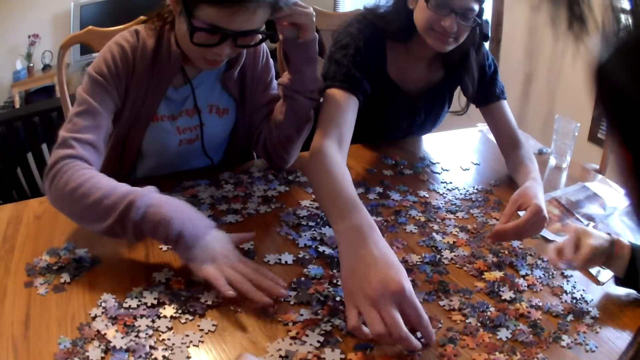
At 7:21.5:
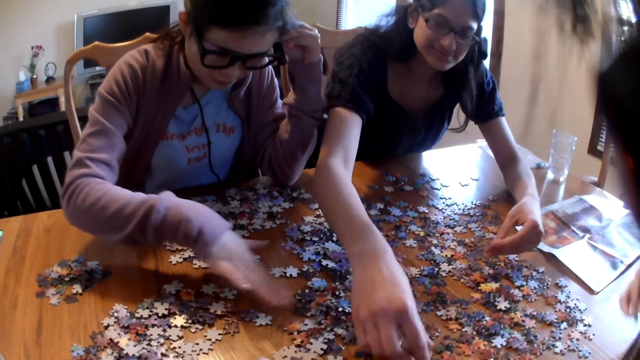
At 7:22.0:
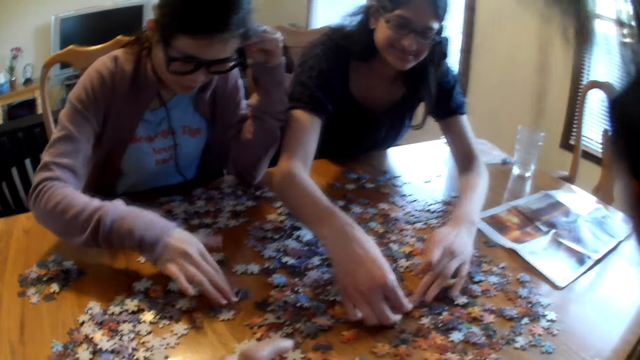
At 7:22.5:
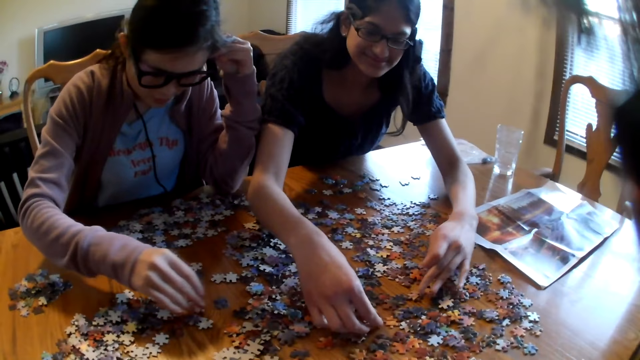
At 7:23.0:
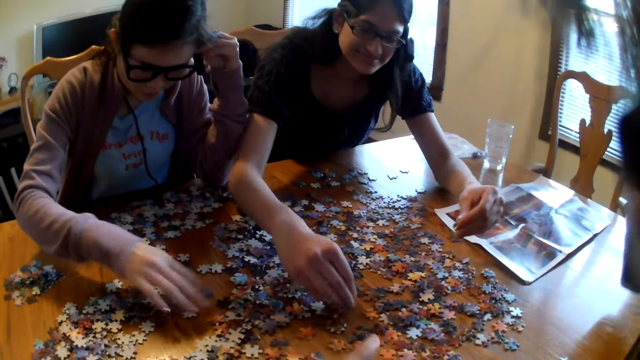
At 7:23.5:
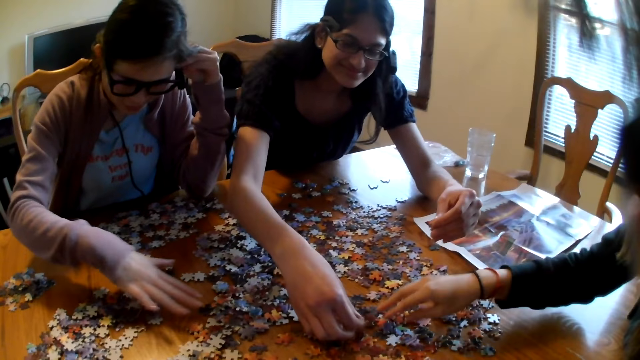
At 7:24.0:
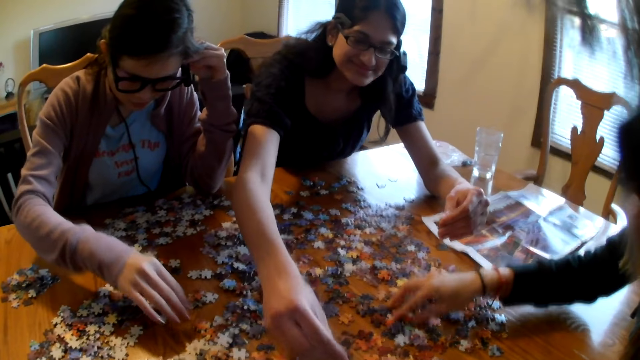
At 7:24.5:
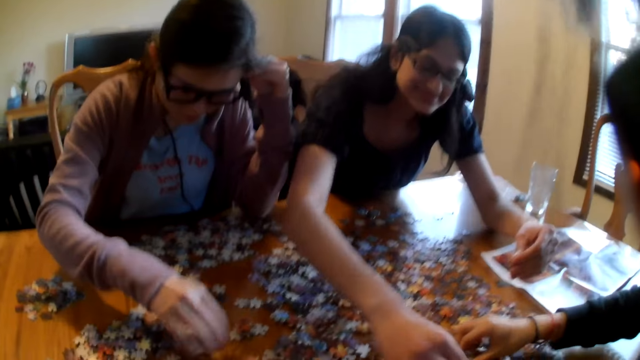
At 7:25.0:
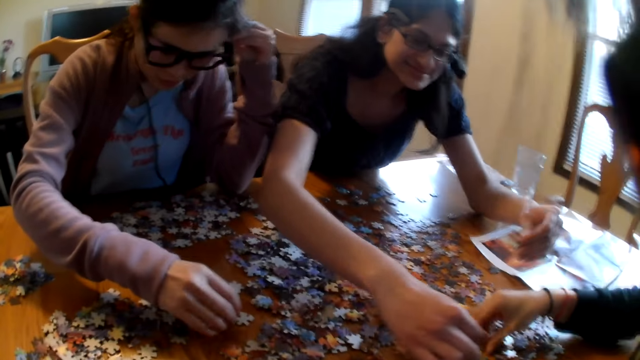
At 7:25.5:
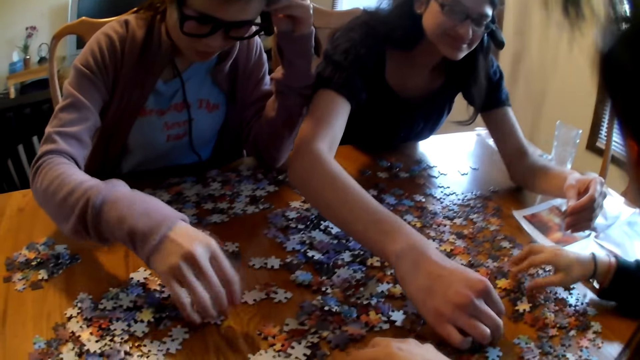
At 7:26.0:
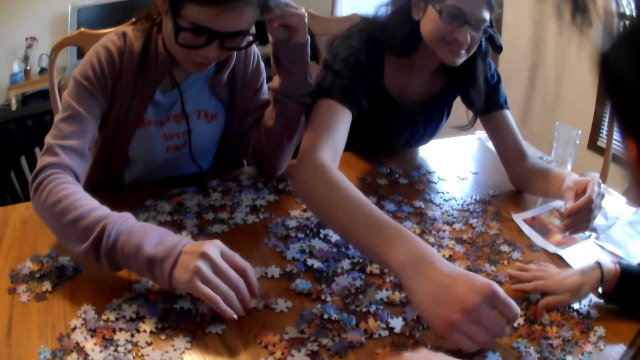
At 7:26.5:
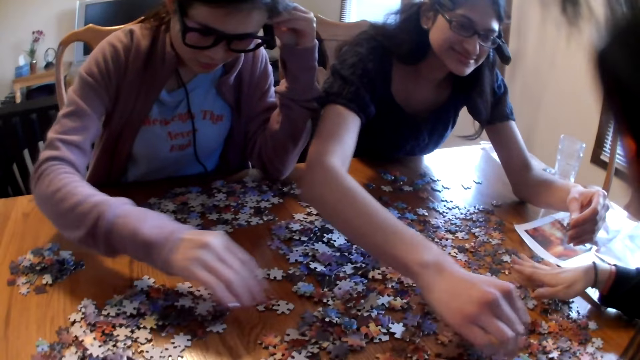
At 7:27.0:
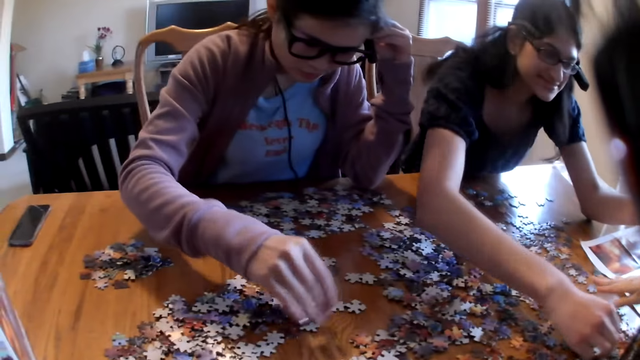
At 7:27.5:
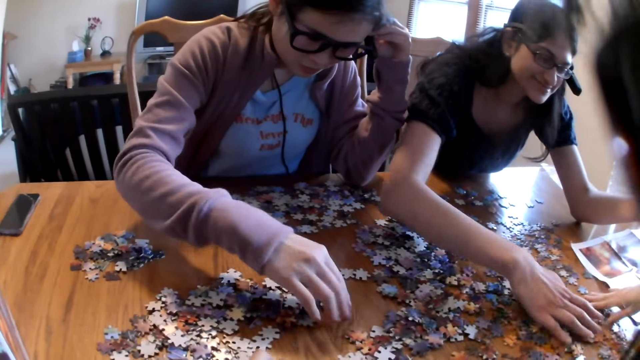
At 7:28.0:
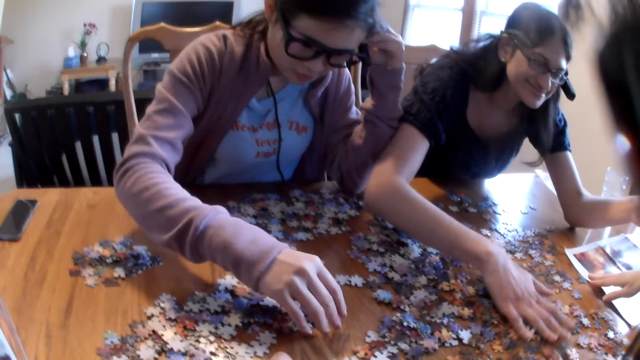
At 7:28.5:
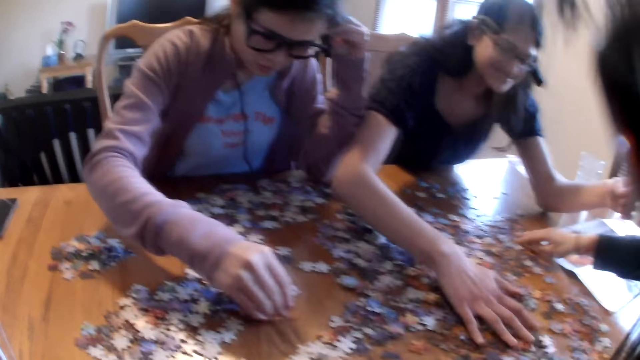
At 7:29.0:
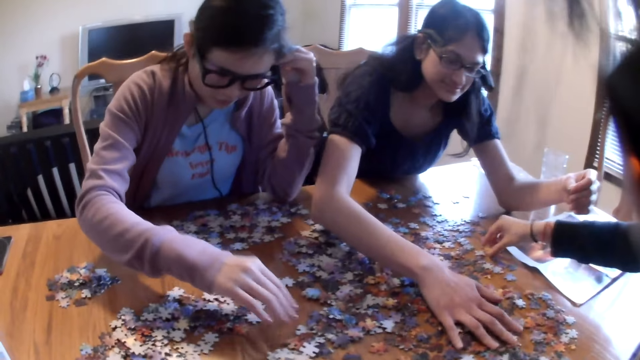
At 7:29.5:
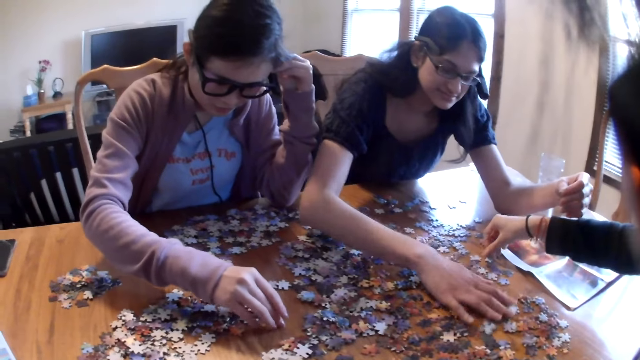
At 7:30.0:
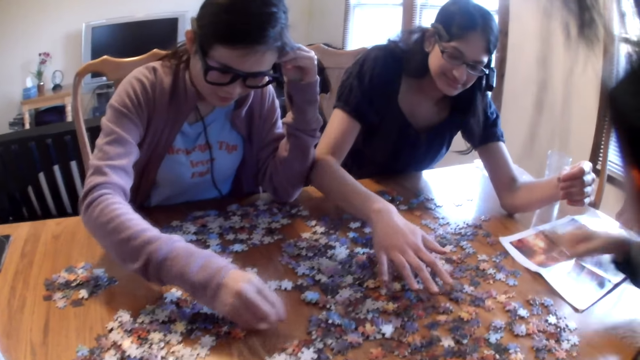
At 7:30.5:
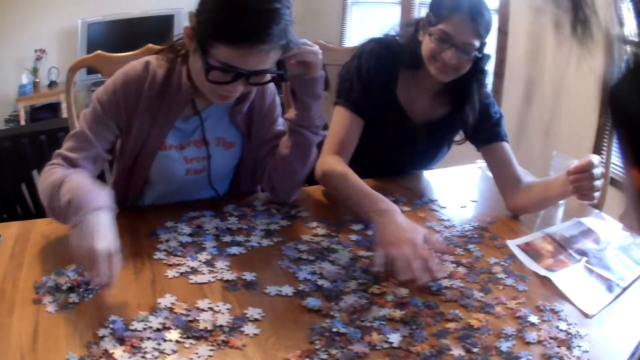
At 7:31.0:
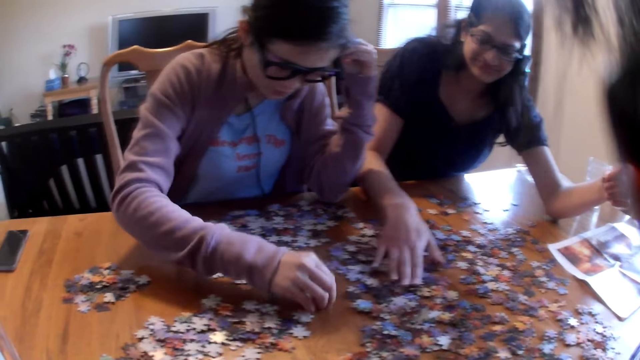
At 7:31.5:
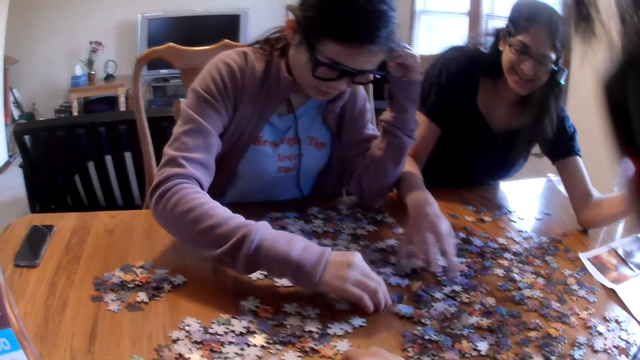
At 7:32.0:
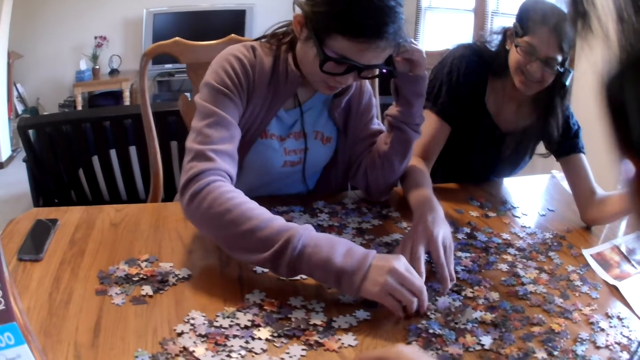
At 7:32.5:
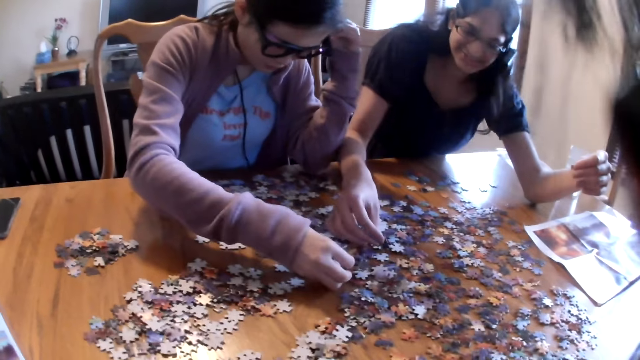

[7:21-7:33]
A woman picks the piece from the table. Another woman moves the pieces on the table. The first woman moves the pieces on the table. A third woman moves the pieces on the table. The second woman moves the pieces on the table. The second woman picks the piece from the table, places the piece on the table and moves the pieces on the table.

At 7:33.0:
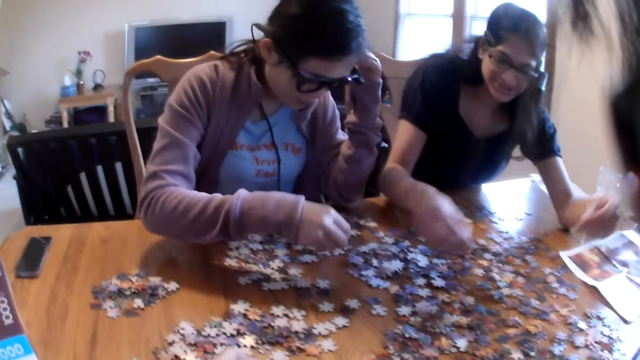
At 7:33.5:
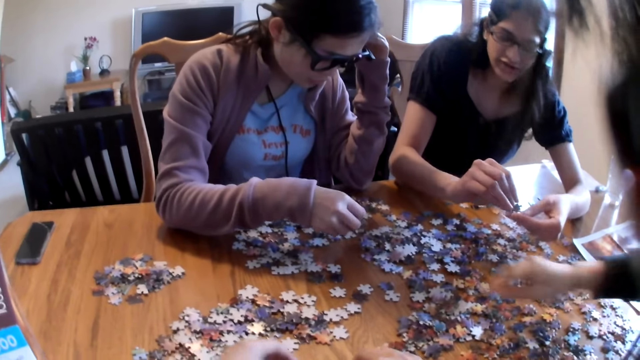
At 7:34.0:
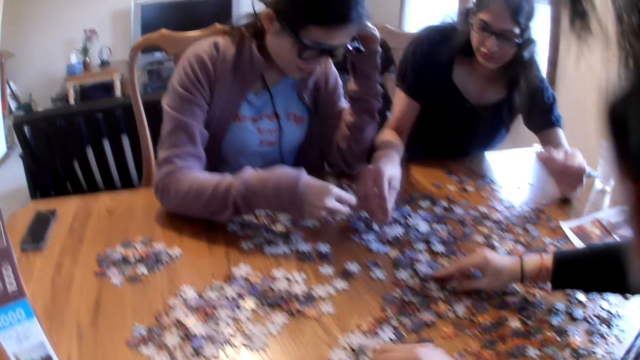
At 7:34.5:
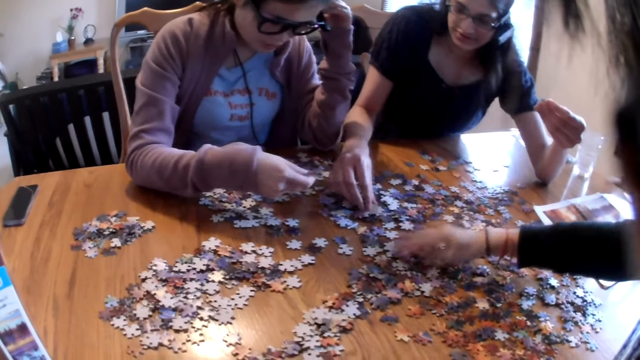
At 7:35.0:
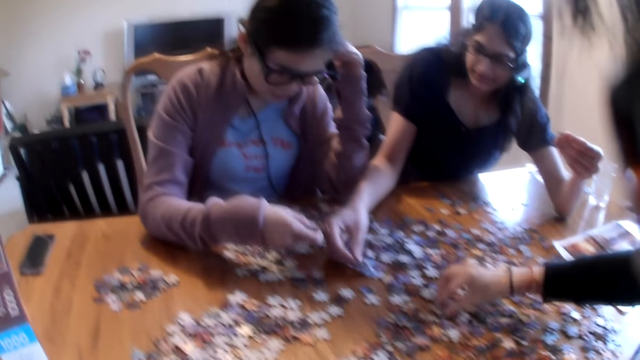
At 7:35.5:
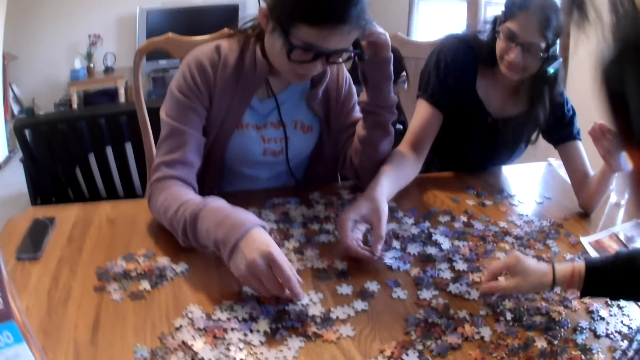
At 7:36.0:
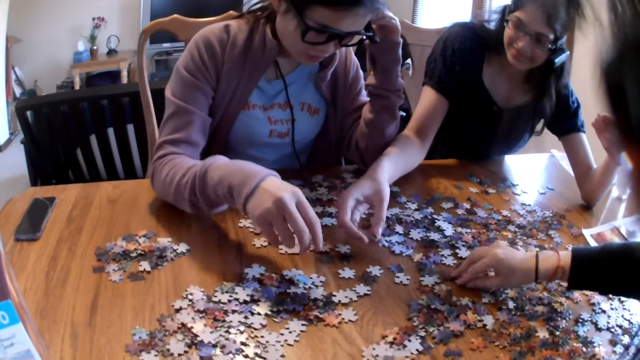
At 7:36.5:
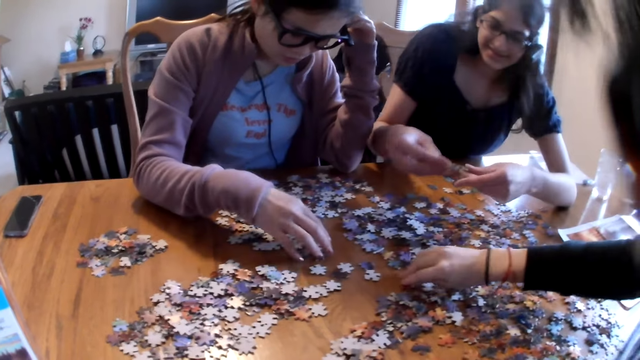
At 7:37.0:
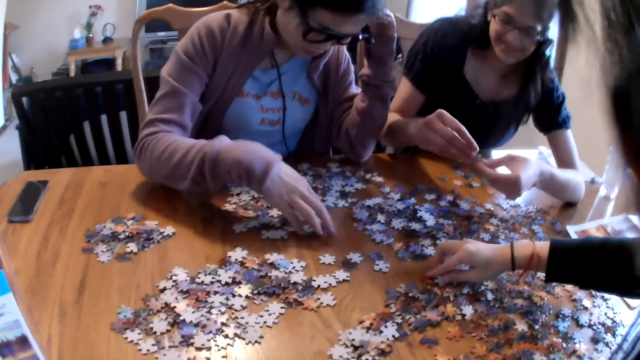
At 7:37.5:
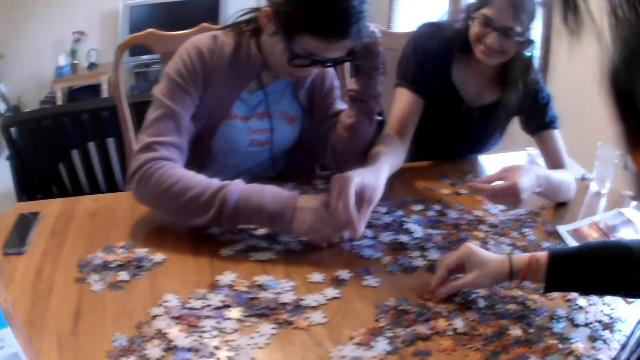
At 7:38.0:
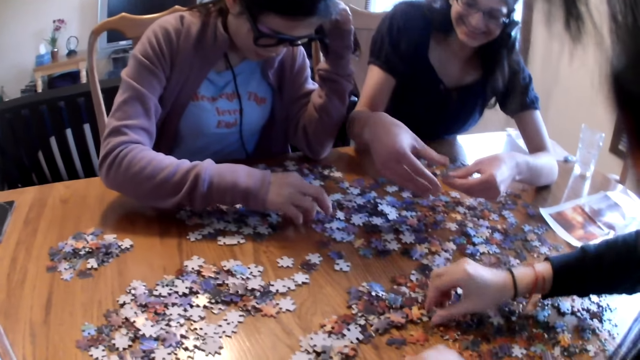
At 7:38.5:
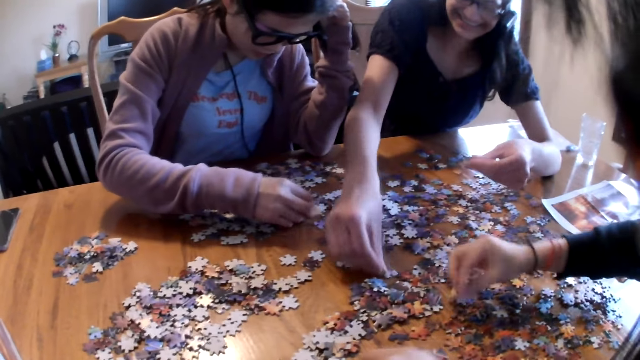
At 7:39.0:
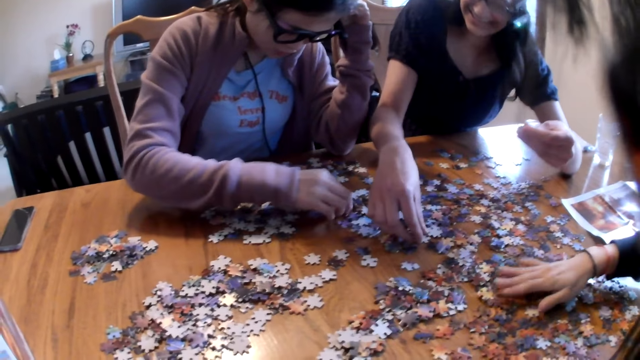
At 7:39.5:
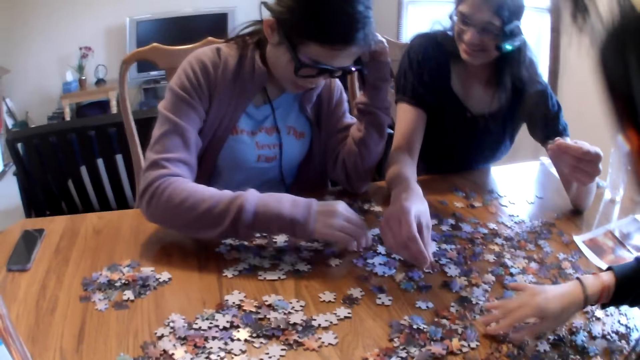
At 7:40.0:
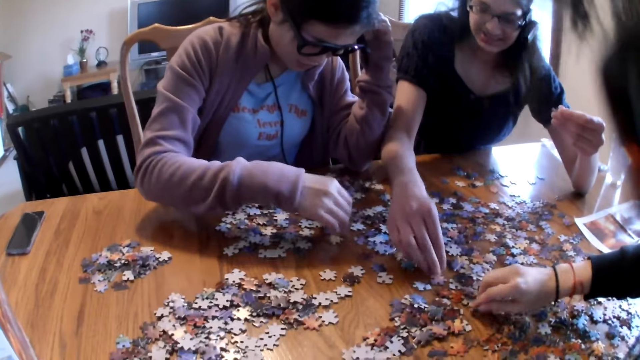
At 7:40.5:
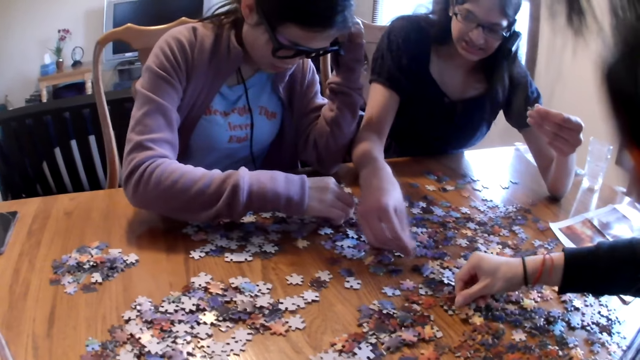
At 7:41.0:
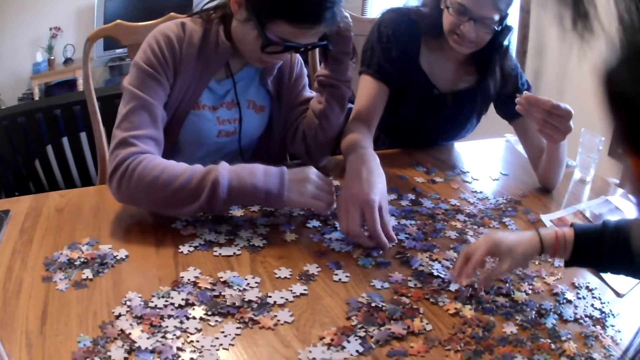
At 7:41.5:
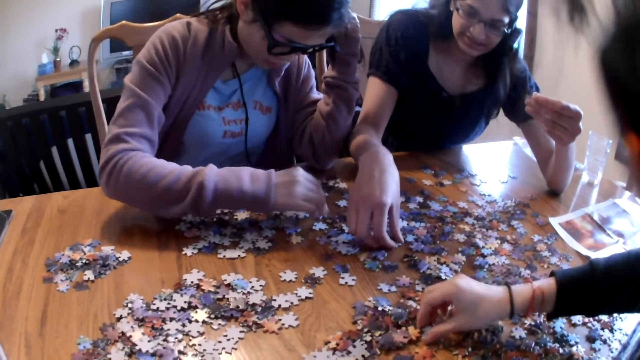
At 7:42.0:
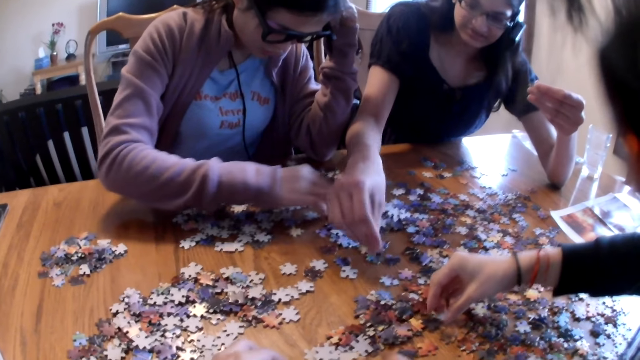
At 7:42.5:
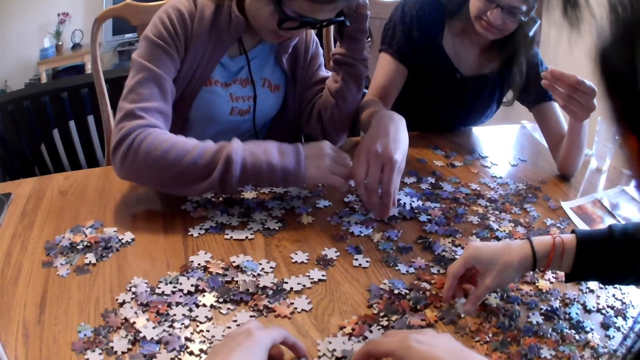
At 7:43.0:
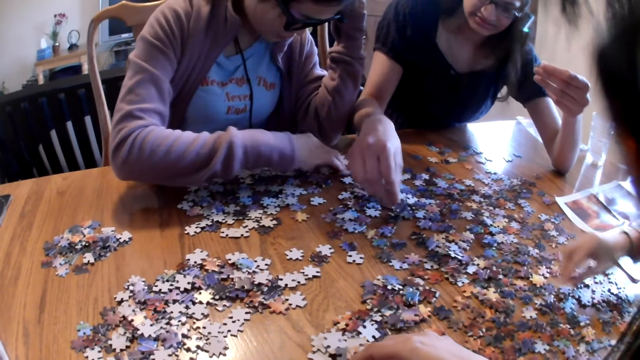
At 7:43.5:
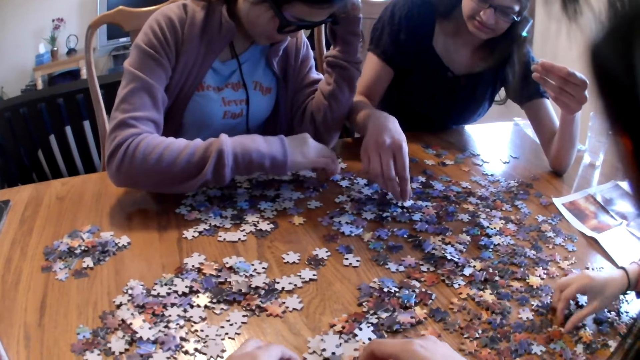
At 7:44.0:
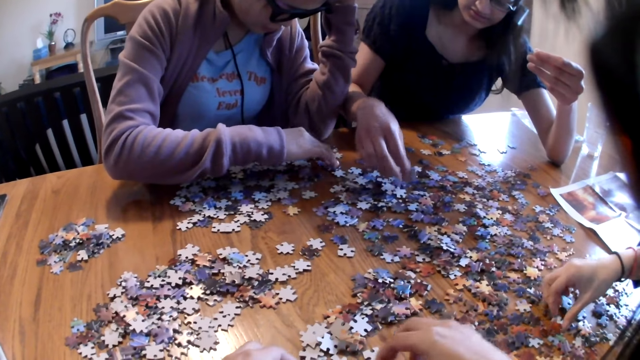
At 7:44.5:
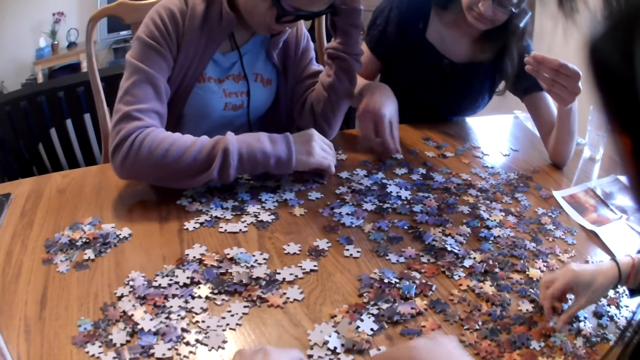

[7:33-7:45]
A woman moves the pieces on the table and picks the piece from the table. Another woman moves the pieces on the table. The first woman picks the piece from the table. A third woman moves the pieces on the table. The first woman places the piece on the table. The first woman moves the pieces on the table. The second woman moves the pieces on the table.
